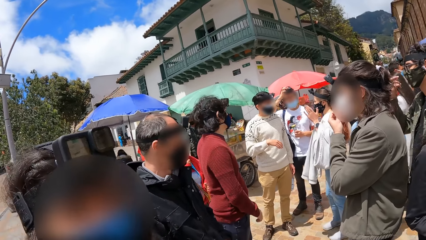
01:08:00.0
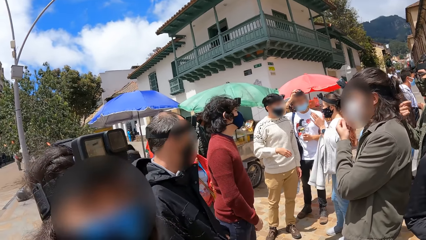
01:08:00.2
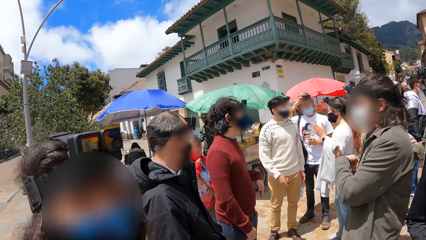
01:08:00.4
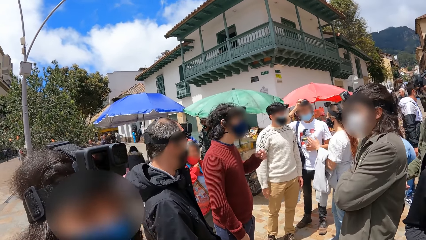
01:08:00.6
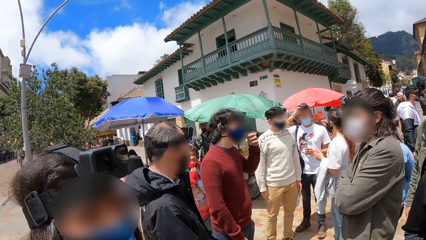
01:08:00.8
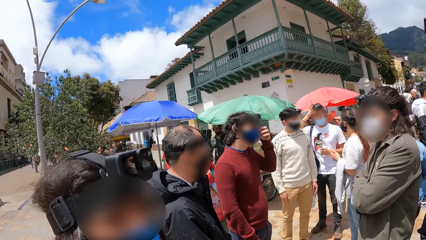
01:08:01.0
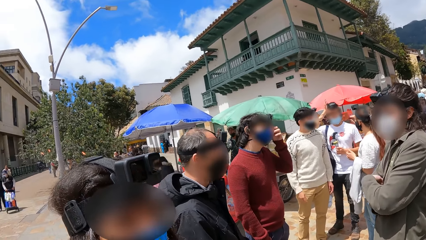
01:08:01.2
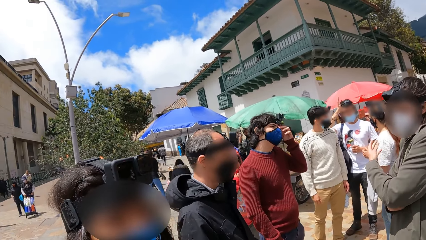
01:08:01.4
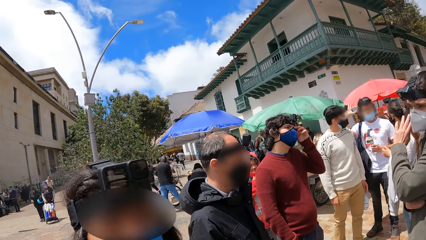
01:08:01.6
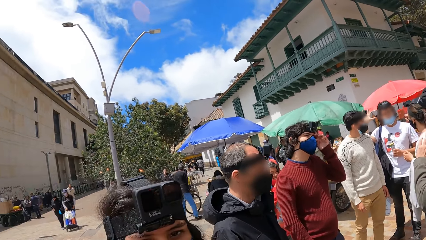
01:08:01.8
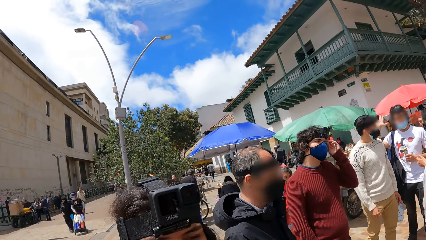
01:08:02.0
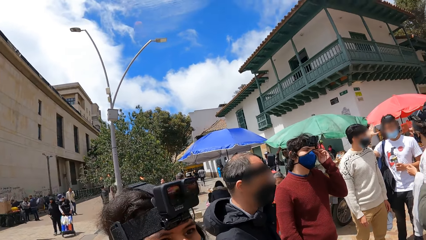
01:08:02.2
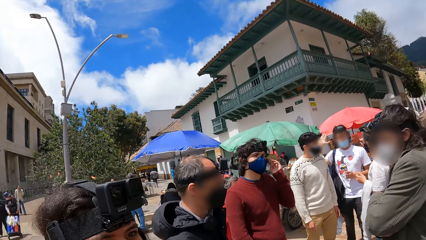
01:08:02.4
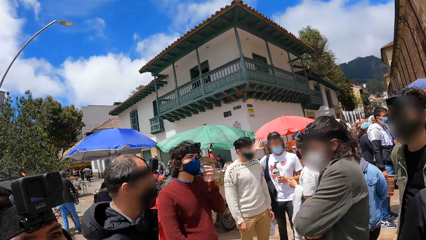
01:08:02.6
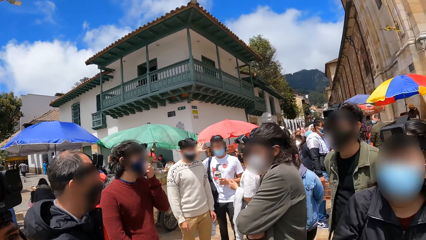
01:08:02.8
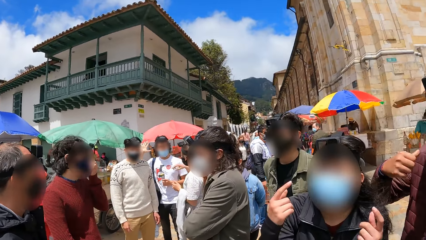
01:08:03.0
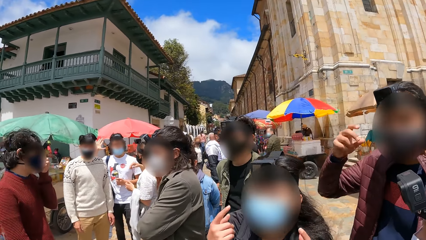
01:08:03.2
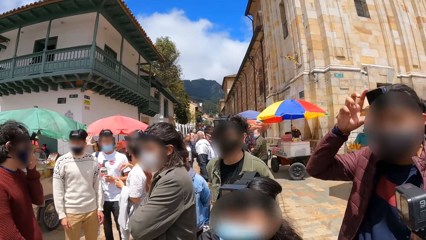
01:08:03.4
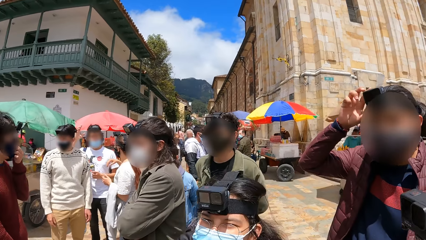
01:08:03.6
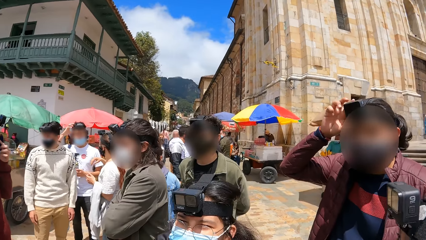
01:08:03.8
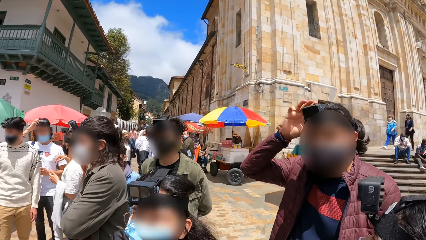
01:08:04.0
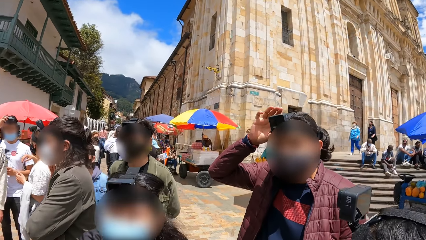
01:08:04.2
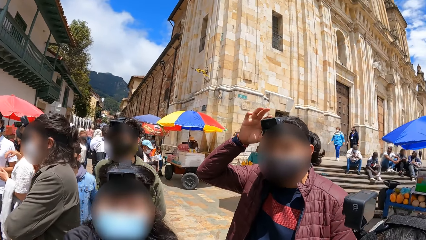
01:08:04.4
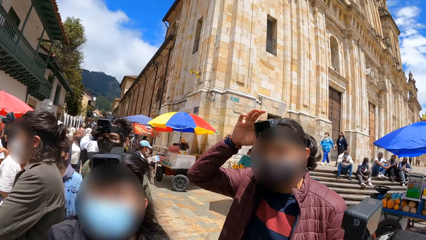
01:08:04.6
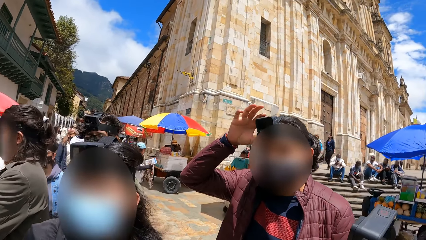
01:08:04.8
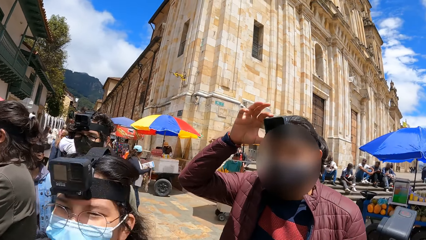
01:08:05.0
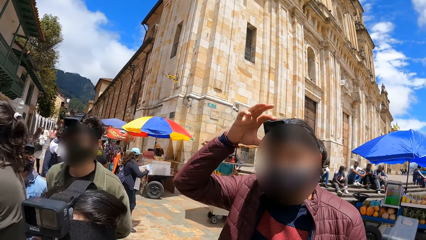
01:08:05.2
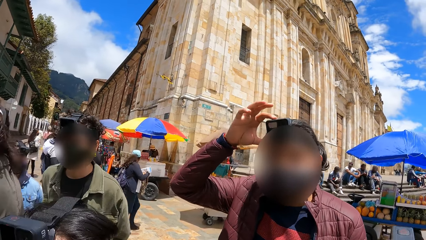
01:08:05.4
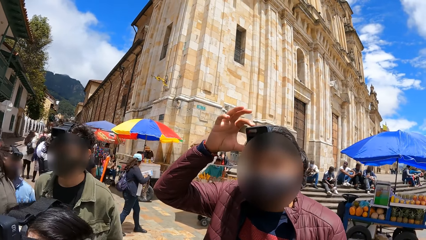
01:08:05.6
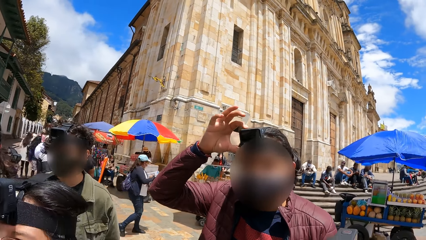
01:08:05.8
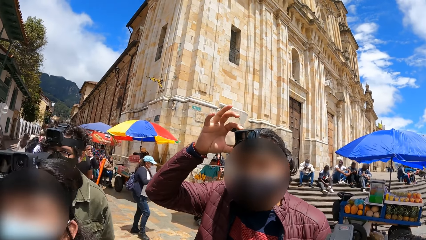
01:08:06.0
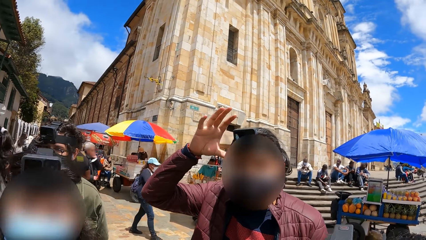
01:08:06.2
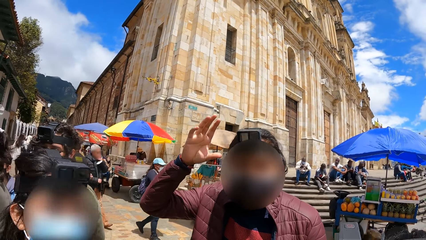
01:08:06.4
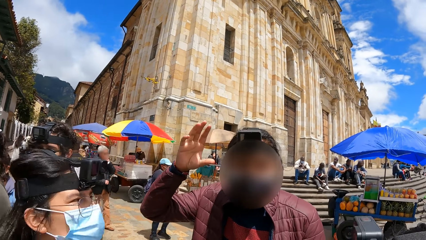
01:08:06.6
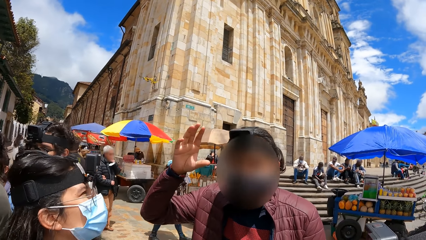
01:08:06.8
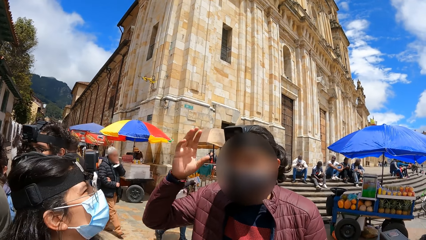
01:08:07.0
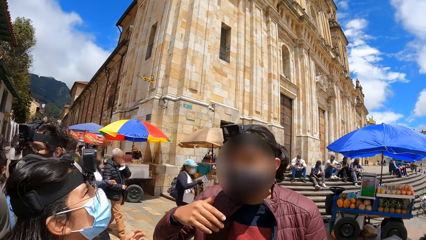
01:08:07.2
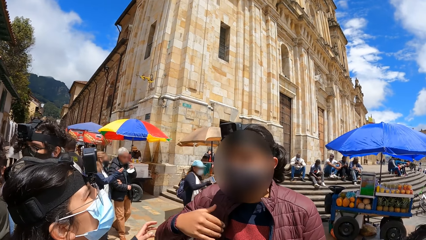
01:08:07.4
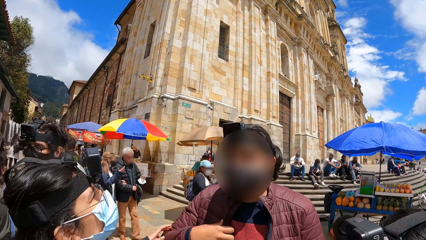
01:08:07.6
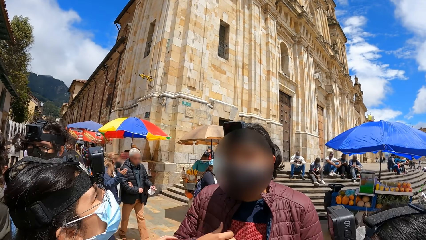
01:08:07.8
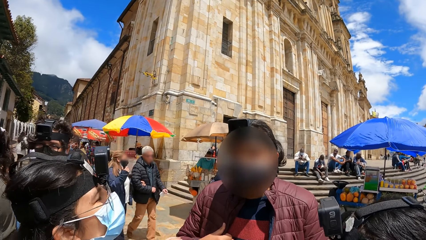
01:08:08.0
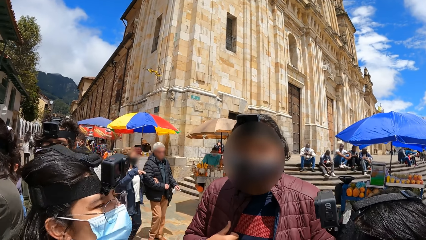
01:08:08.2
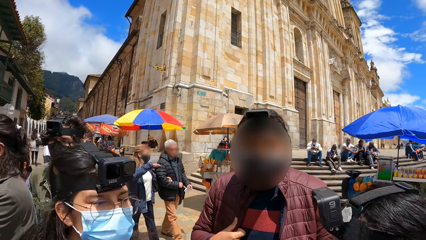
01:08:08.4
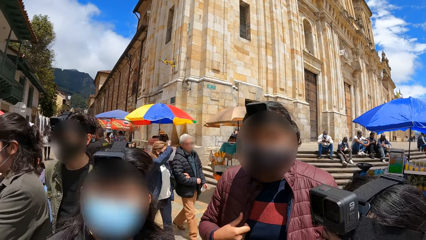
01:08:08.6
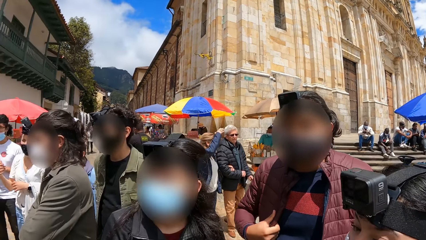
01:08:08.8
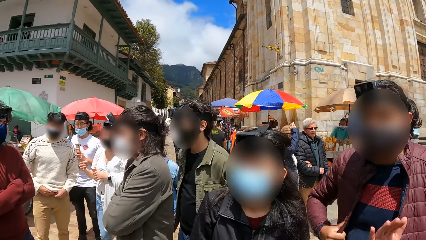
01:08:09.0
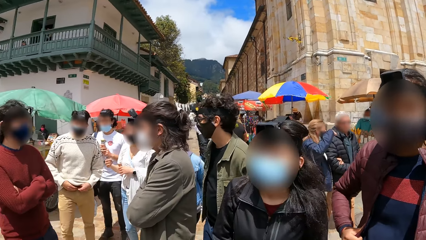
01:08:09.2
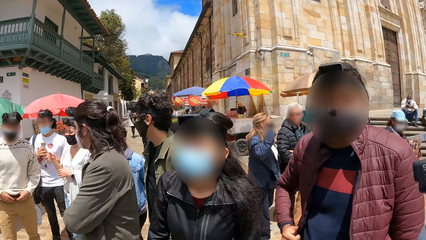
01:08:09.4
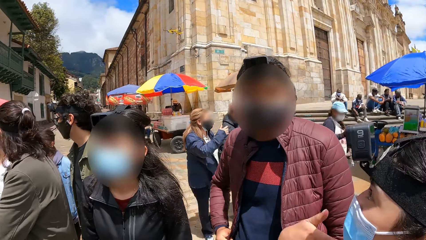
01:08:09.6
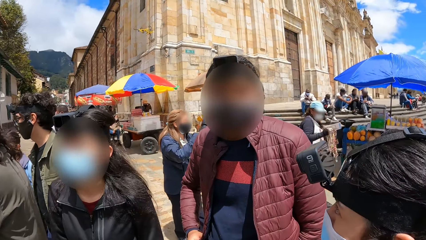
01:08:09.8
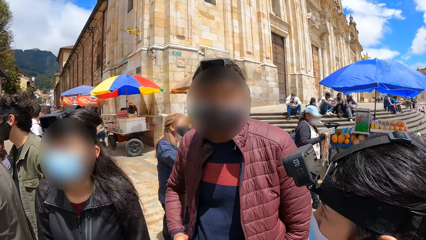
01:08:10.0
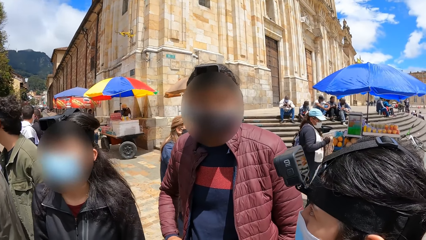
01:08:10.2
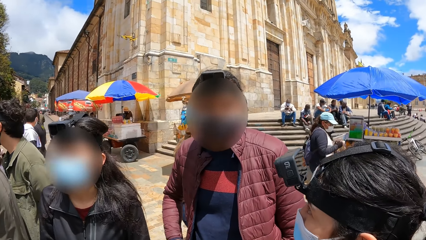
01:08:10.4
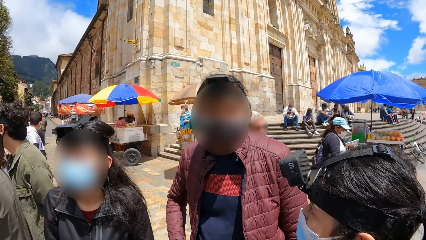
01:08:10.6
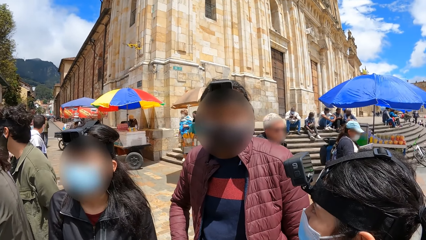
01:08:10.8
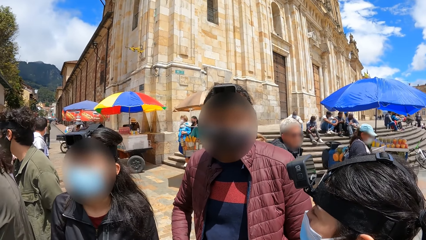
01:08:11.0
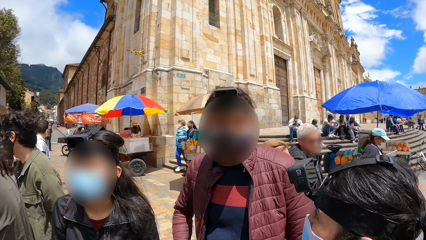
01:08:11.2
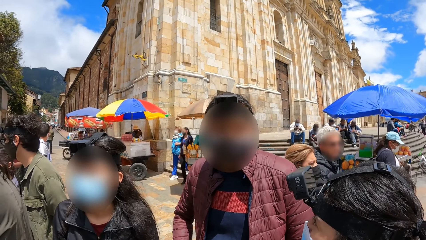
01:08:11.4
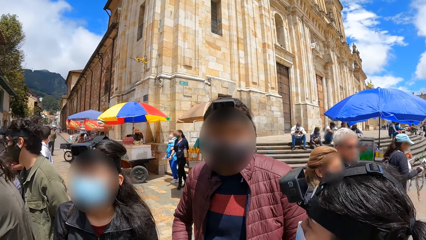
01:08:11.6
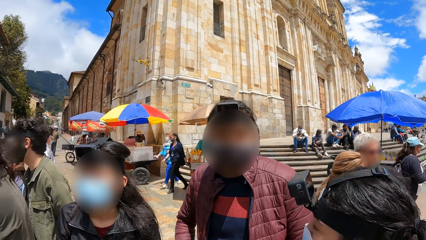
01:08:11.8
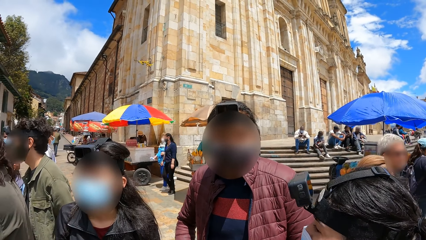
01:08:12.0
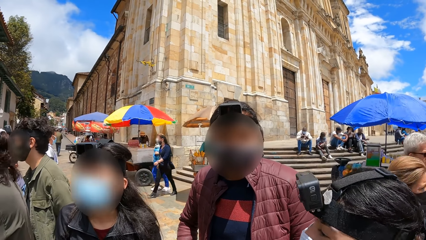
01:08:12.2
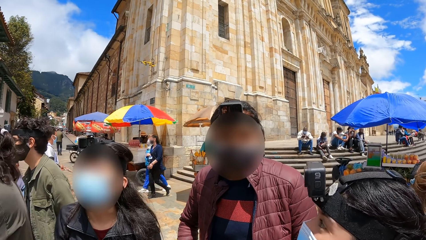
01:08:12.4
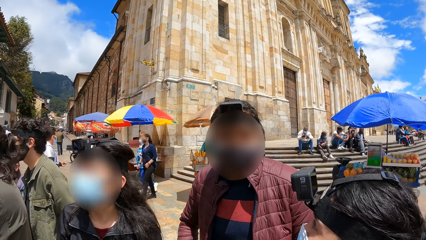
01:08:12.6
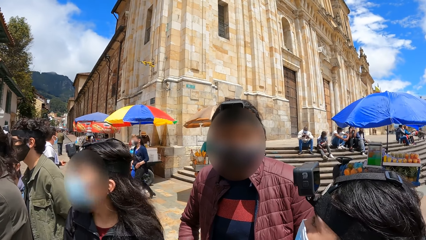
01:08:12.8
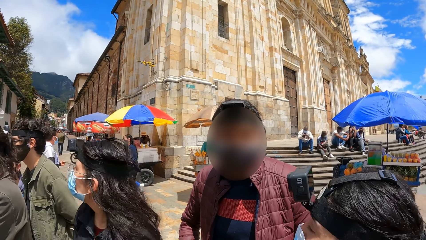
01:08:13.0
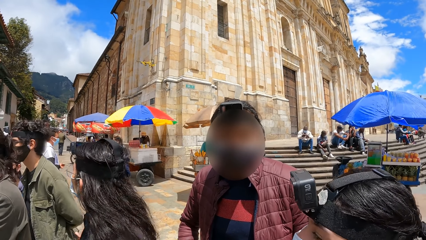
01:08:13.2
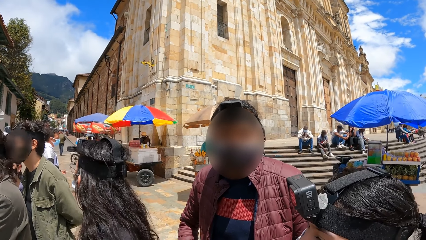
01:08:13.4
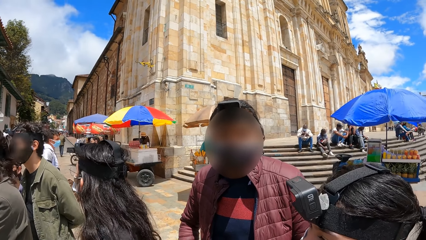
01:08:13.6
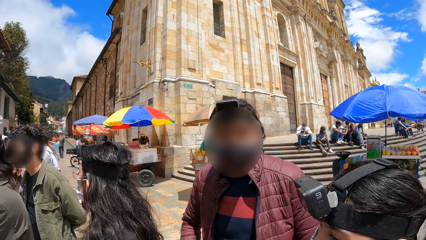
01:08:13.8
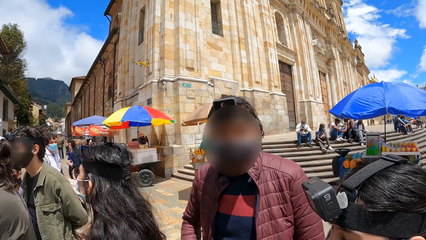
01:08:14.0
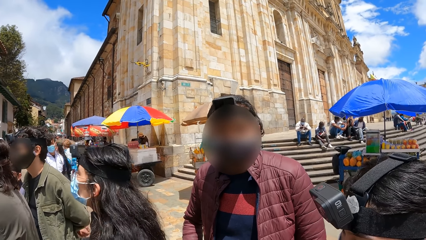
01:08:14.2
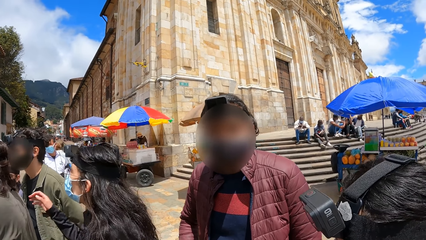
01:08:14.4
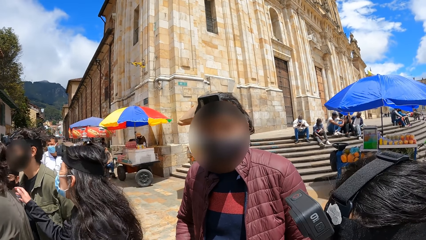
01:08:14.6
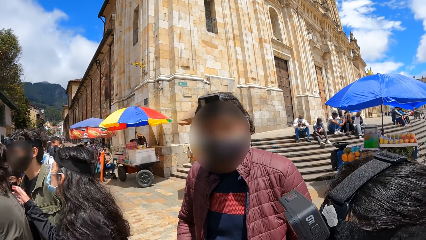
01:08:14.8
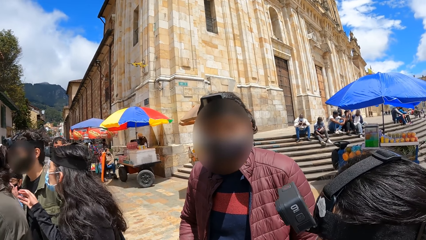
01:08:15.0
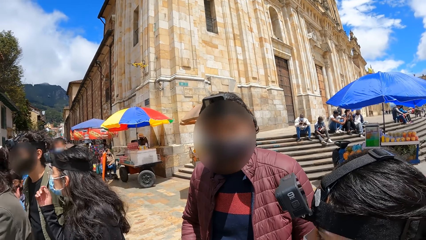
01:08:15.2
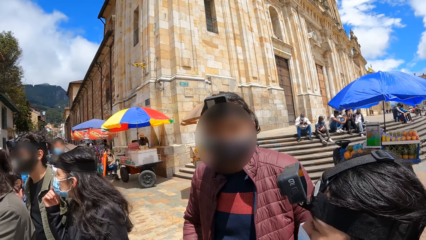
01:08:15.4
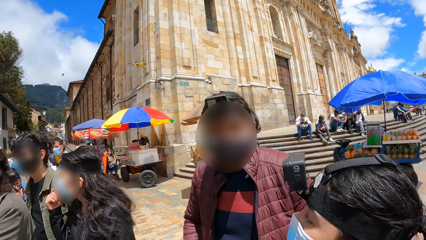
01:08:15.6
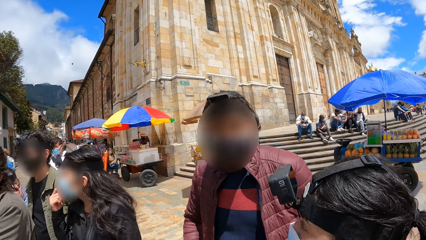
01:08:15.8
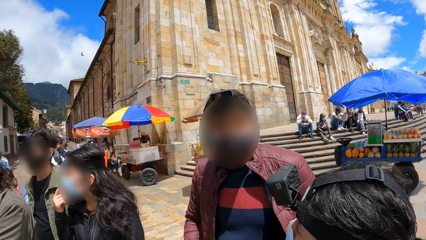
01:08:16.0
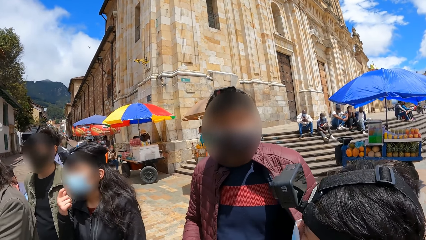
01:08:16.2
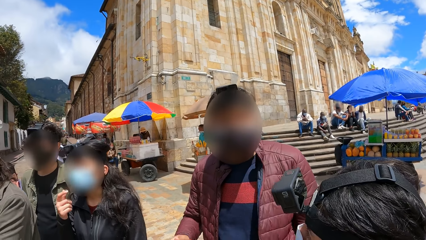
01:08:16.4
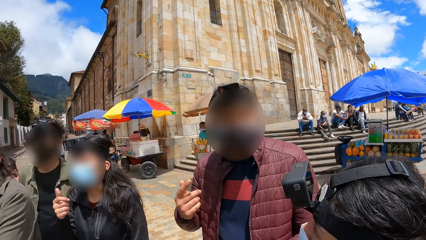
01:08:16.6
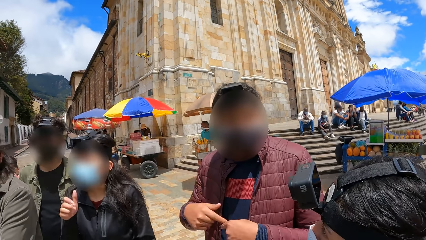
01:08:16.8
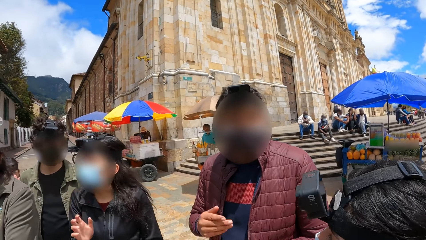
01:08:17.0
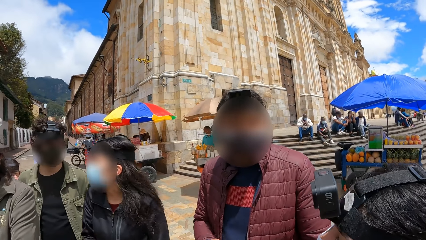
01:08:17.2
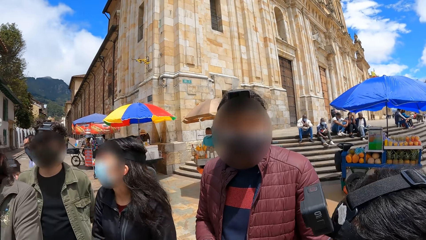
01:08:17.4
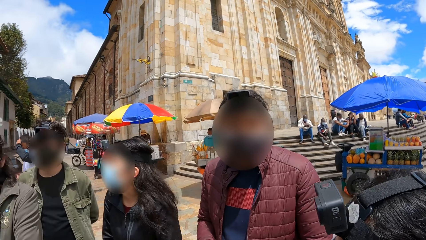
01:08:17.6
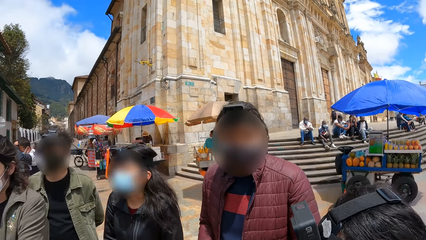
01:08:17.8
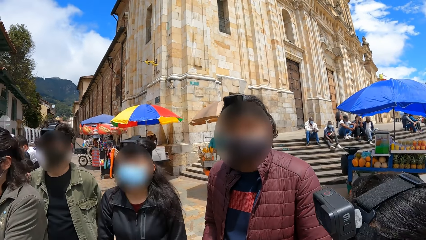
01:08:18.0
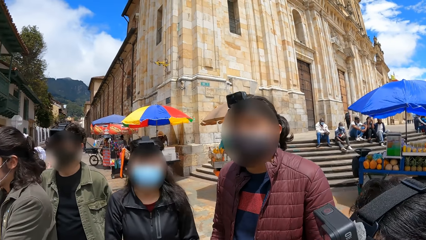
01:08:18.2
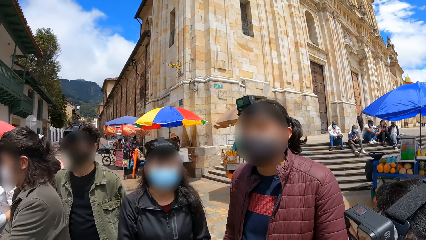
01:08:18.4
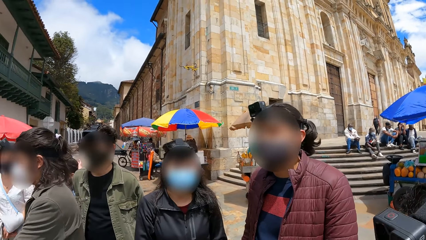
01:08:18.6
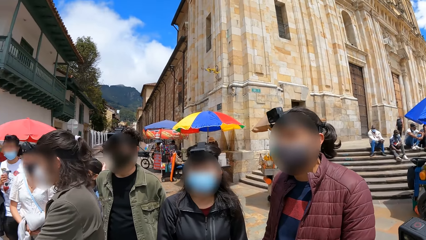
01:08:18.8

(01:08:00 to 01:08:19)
A man touches his face mask with his left hand. A person interacts with the camera wearer. Another man touches his face with his left hand. The camera wearer interacts with another person. Another man touches a camera on his head with his left hand. The camera wearer interacts with another person. A woman interacts with a man and another woman. The other woman touches her face mask with her right hand.
